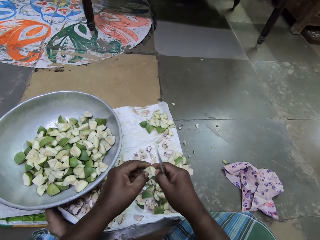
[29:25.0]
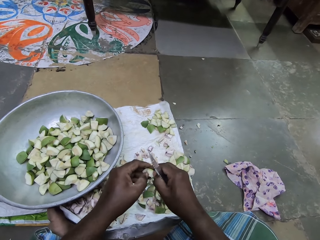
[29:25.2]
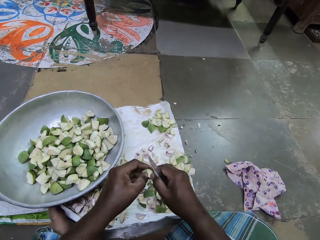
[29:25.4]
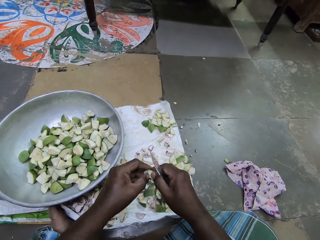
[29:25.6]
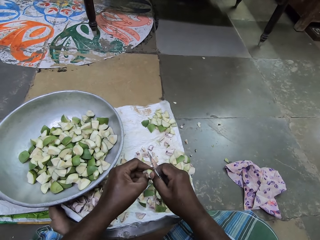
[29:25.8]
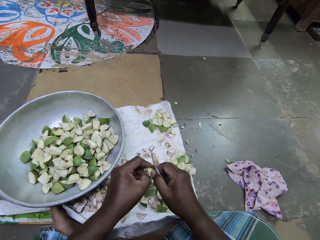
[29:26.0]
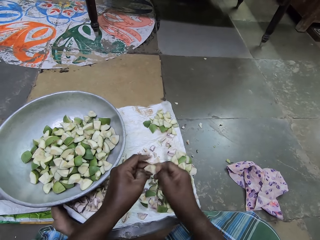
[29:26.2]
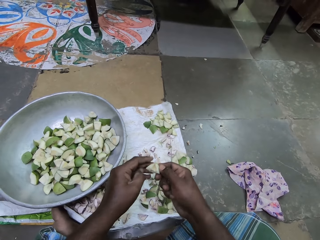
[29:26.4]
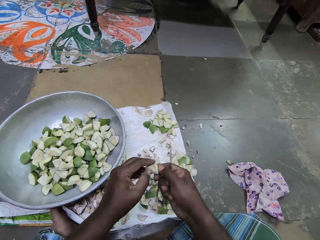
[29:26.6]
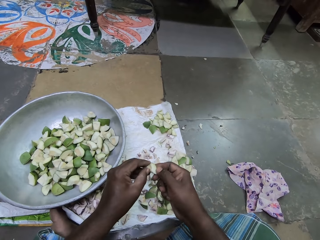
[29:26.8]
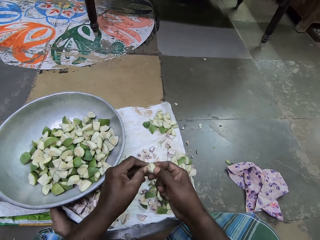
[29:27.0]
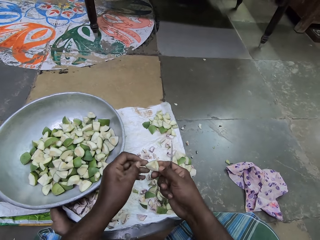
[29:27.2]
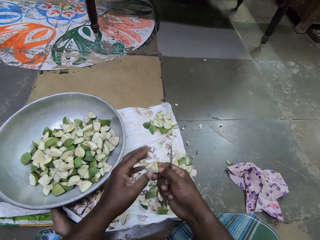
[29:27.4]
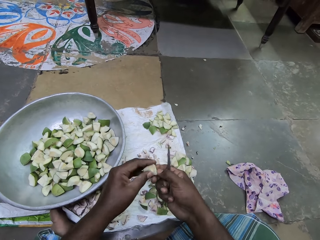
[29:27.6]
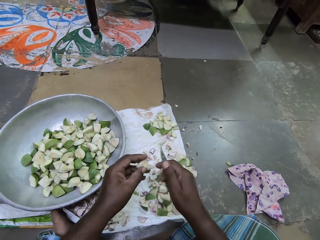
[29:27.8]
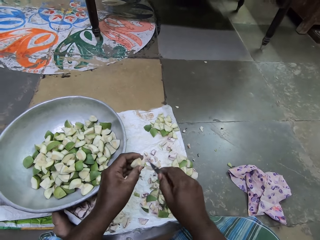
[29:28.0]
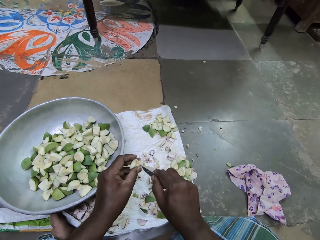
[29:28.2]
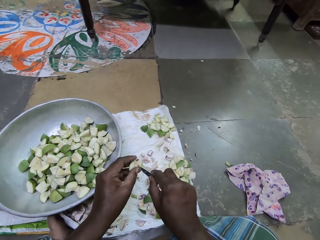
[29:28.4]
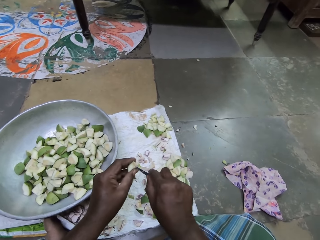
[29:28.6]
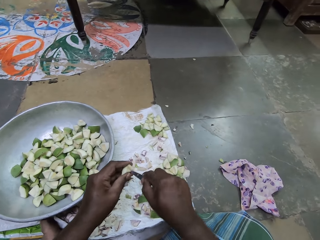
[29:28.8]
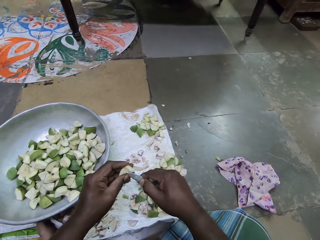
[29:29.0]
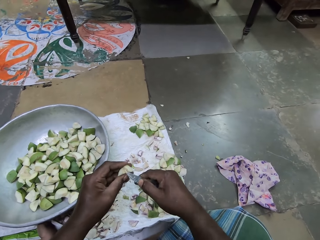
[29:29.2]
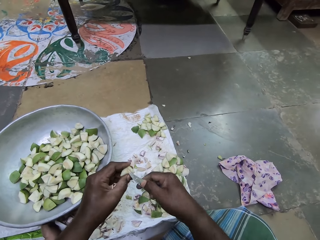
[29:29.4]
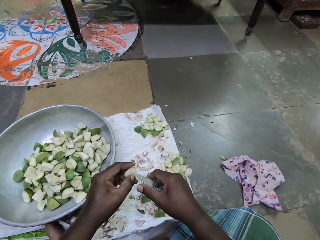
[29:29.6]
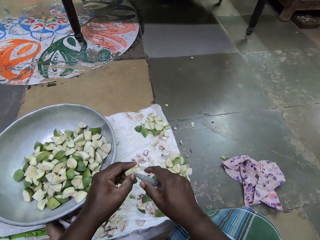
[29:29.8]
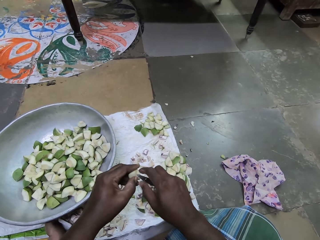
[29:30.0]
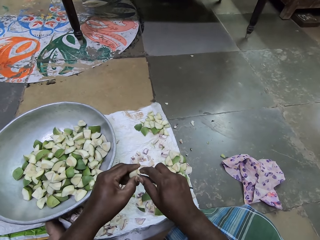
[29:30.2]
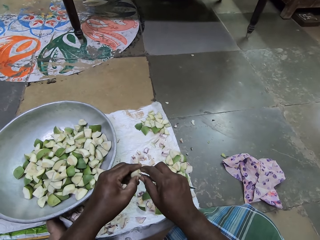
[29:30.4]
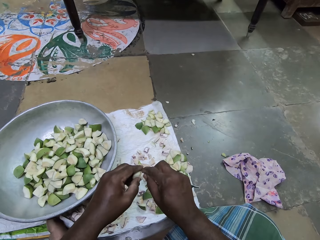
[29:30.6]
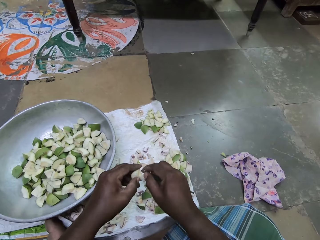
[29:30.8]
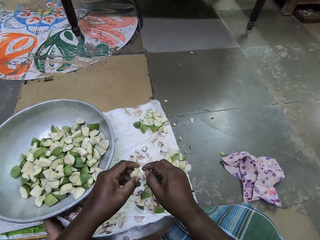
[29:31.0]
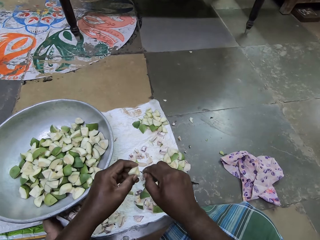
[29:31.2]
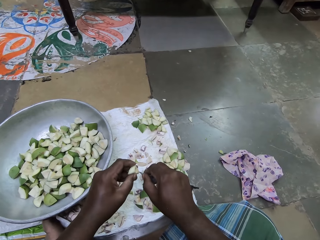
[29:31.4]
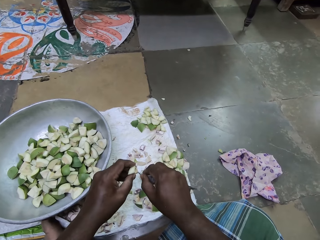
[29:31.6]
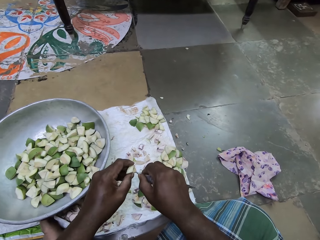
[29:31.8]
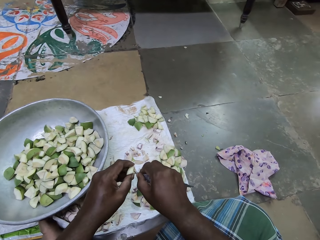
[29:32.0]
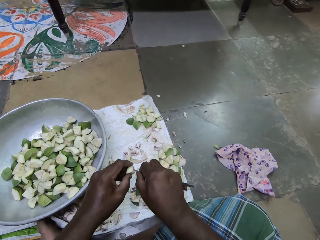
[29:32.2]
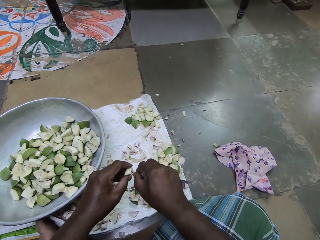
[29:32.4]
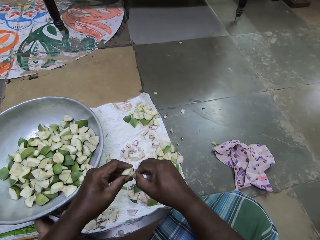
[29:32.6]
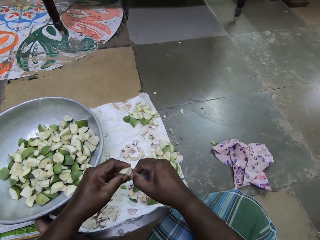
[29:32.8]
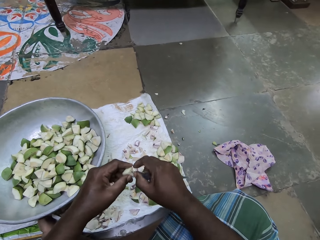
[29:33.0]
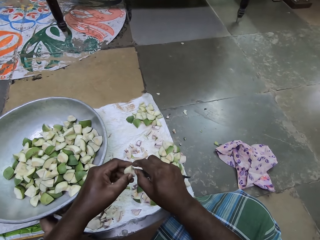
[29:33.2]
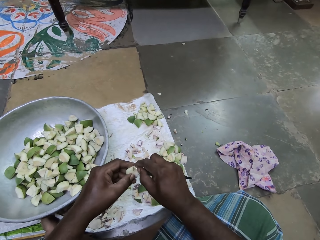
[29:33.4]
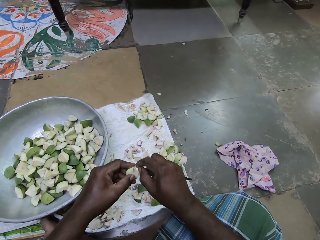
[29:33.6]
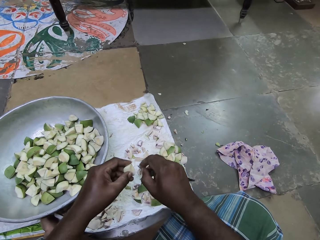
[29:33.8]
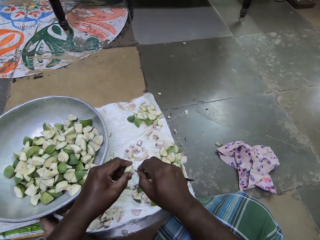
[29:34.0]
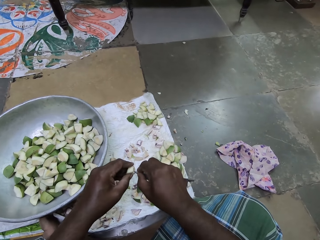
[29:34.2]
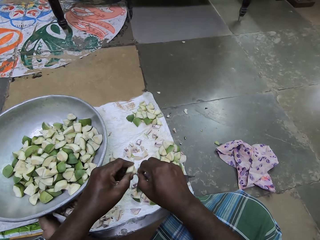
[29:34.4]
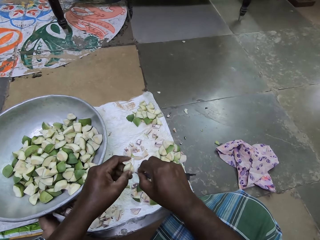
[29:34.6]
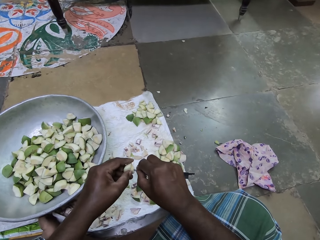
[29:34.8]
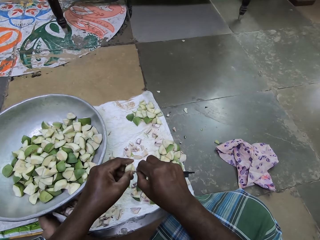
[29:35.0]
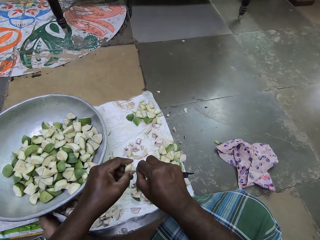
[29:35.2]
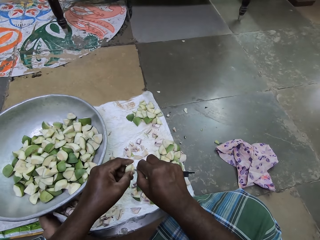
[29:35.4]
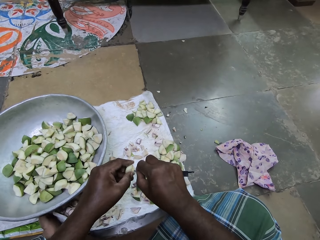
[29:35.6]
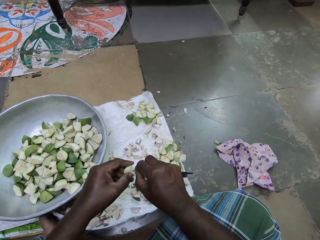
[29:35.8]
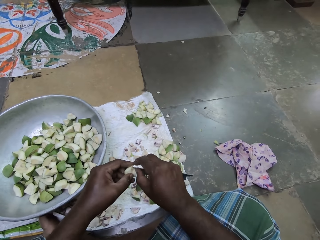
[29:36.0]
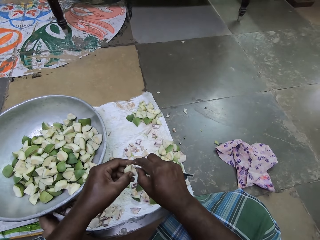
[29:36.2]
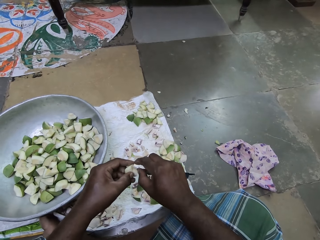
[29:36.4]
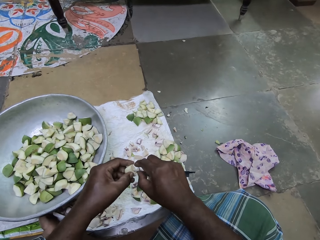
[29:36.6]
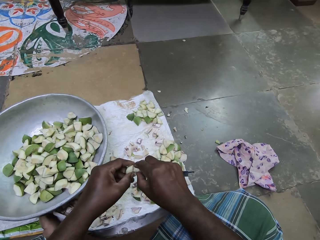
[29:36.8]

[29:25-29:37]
The camera wearer peels with her hands. She passes the diced apple to her left hand. She peels the diced apple in her left hand with the knife in her right hand.

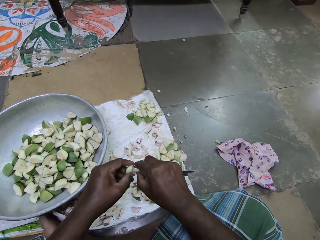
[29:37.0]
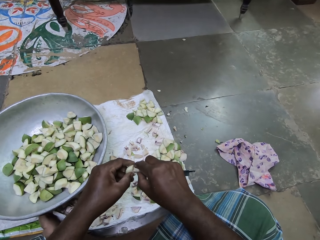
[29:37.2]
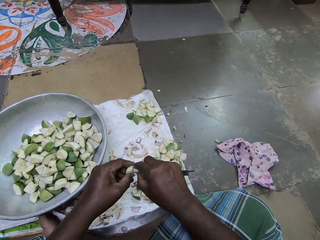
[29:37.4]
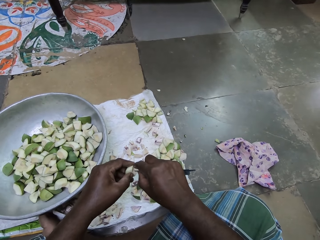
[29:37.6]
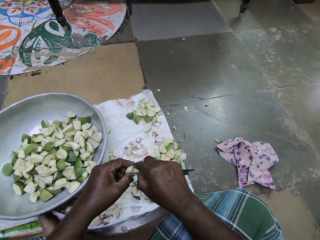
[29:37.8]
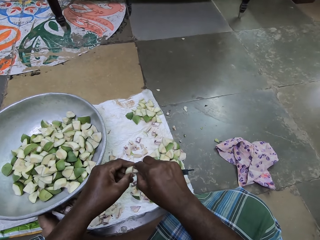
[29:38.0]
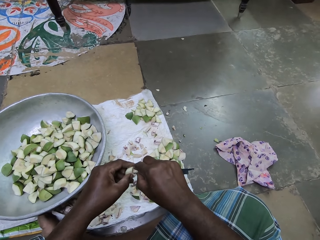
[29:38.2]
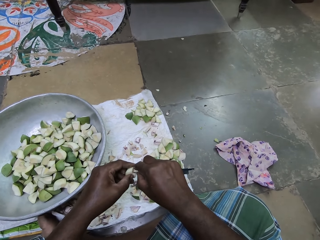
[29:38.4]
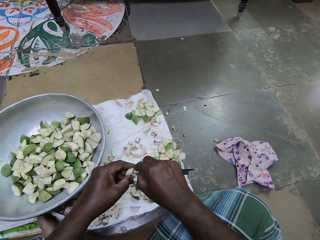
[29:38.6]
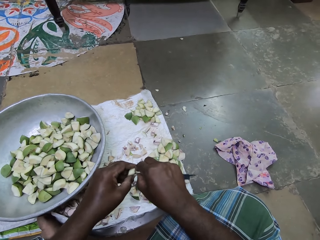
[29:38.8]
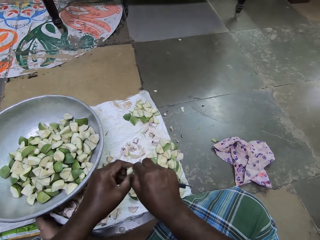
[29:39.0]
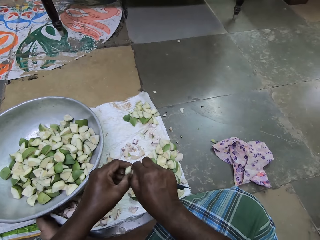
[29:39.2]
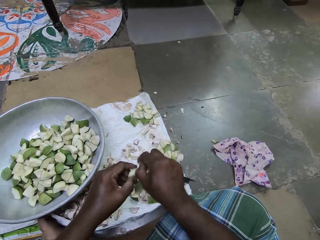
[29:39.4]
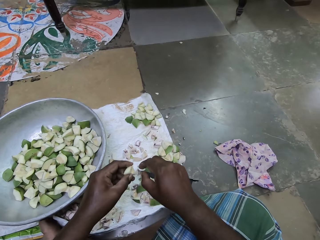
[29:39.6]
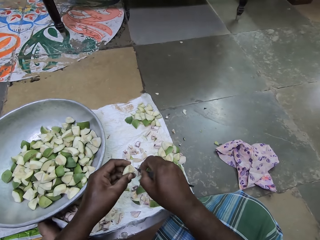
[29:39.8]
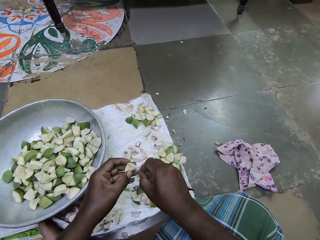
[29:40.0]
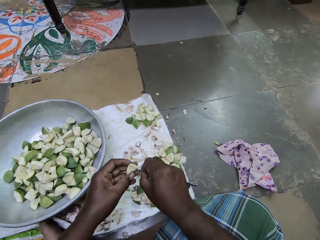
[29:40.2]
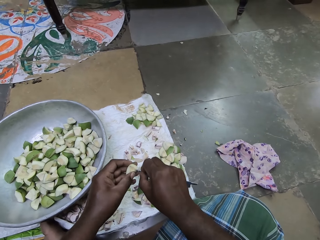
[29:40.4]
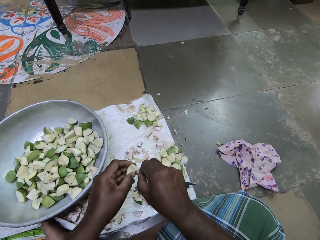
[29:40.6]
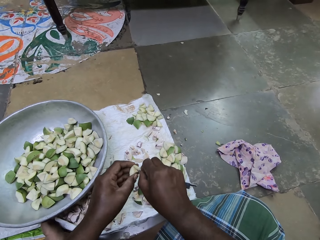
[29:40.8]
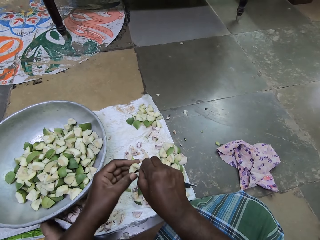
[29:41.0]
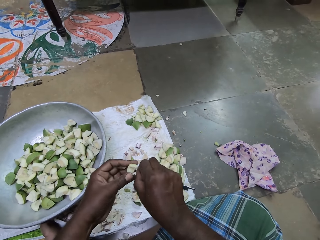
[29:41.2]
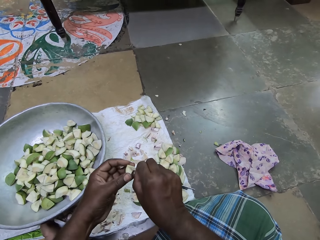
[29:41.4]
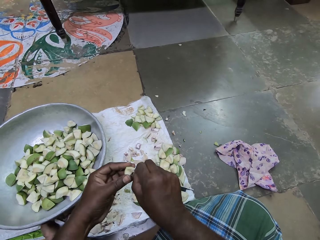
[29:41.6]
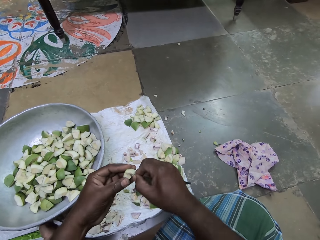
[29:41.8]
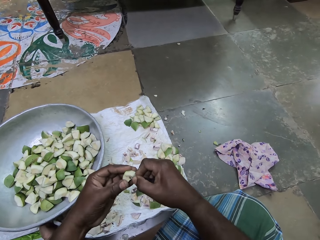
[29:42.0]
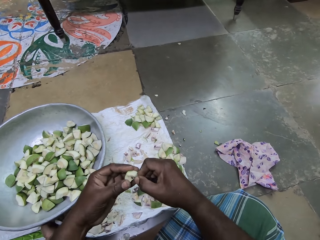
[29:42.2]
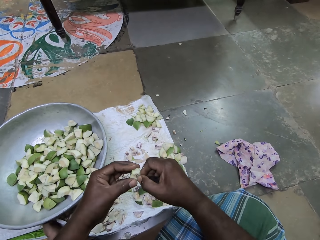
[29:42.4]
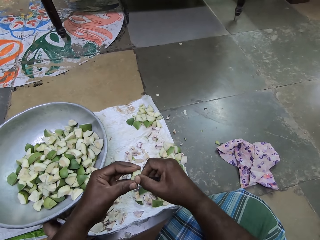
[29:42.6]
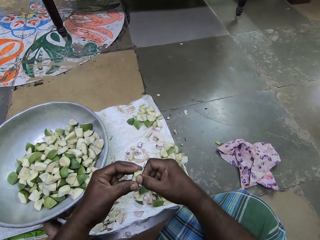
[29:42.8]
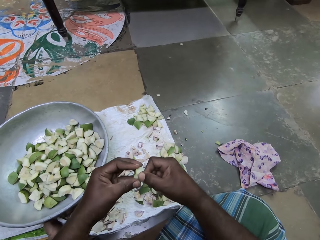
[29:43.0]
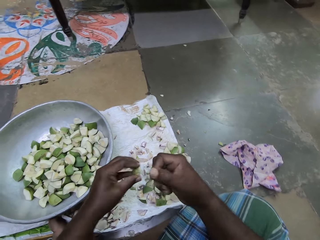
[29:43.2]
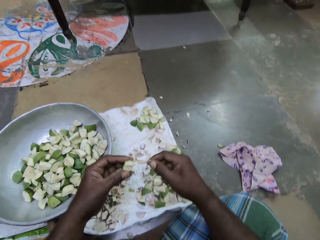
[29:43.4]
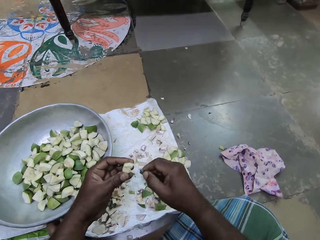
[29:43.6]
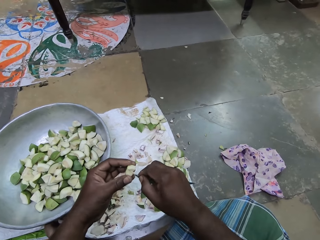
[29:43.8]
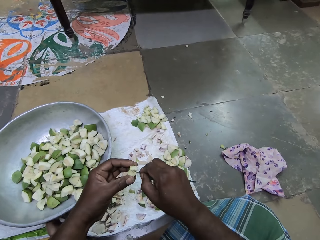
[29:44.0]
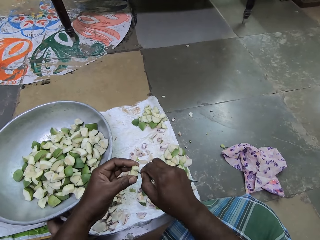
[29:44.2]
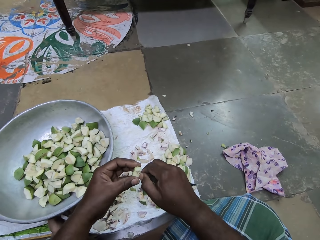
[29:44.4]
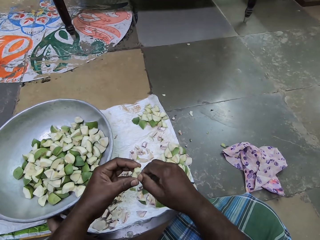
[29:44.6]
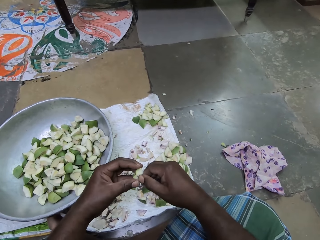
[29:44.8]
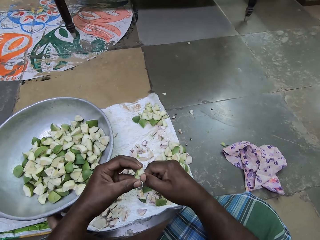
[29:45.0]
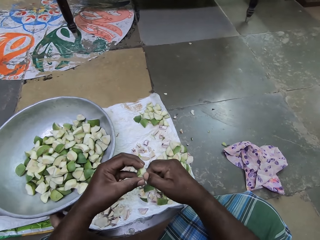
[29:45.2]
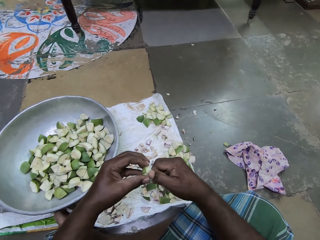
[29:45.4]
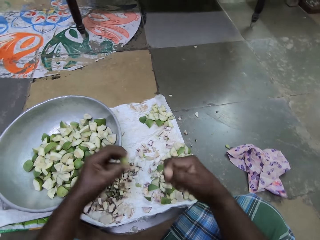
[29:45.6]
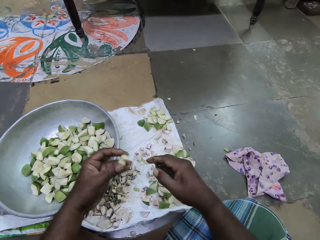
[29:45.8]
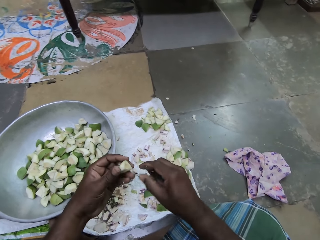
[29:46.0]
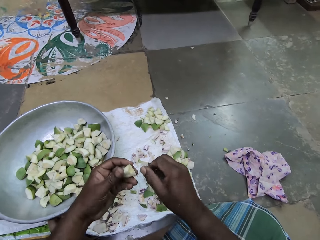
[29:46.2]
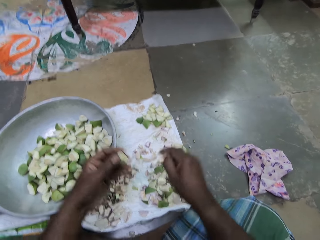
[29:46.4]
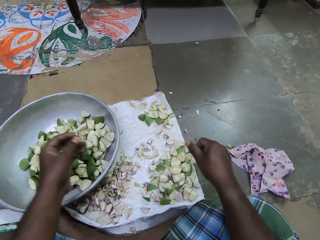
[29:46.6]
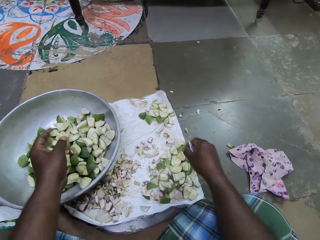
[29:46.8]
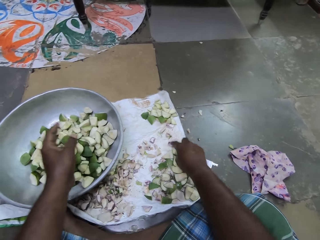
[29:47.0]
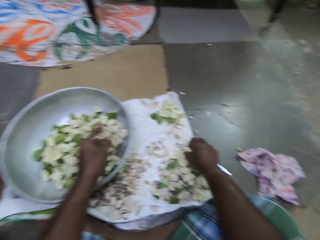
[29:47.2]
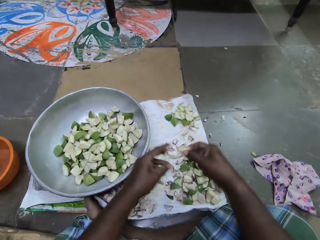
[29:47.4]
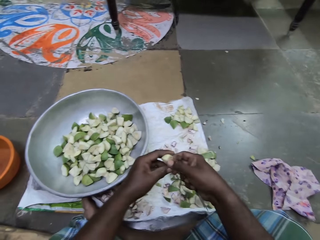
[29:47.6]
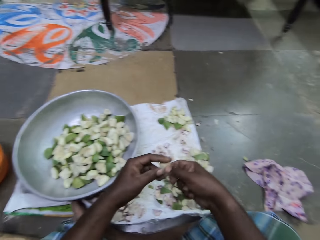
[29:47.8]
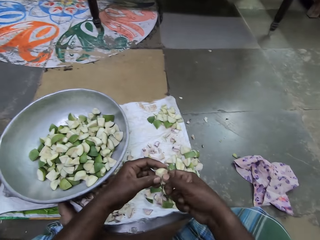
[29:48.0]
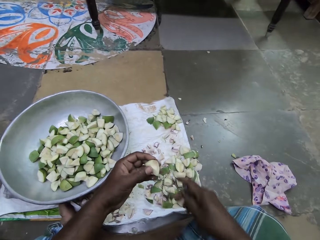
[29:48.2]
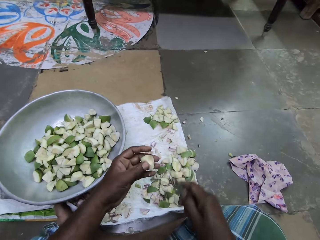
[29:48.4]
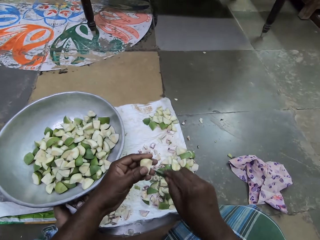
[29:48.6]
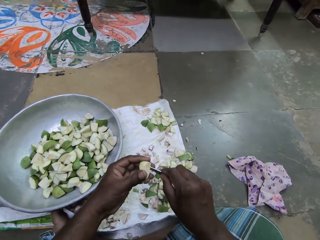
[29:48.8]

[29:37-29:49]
The camera wearer drops the diced apple in the pot on the sack on the floor with her left hand. She picks a diced apple on the sack on the floor with her right hand. She passes the diced apple to her left hand.
